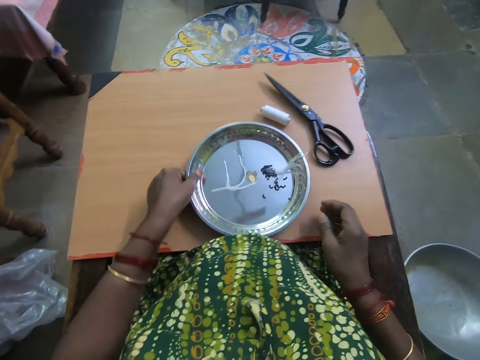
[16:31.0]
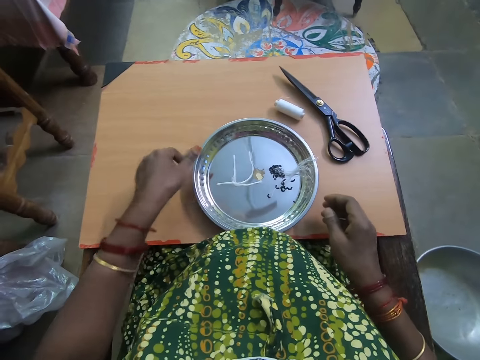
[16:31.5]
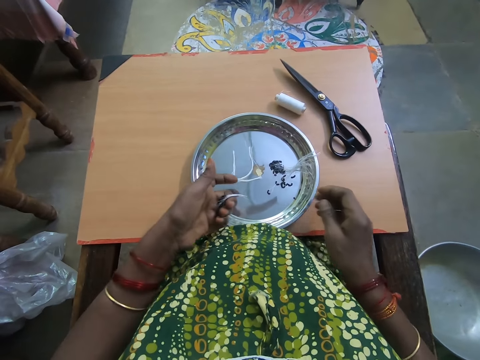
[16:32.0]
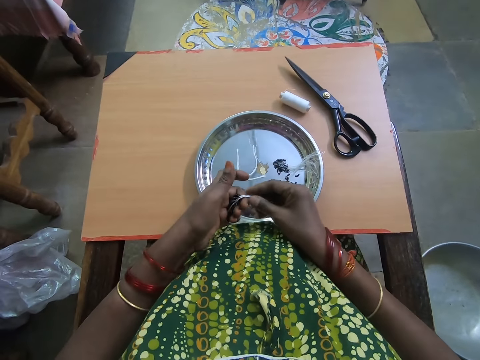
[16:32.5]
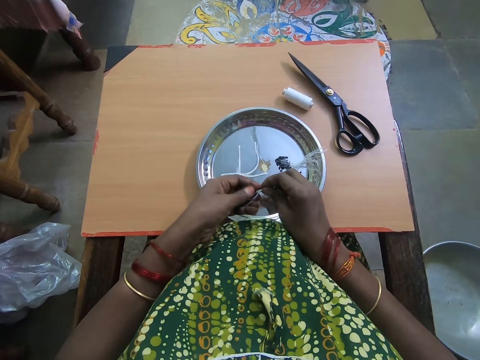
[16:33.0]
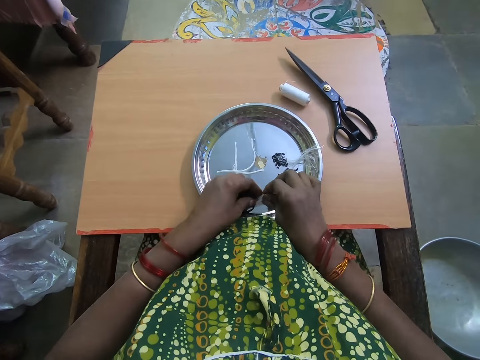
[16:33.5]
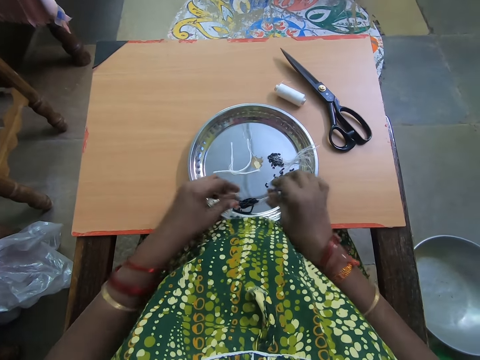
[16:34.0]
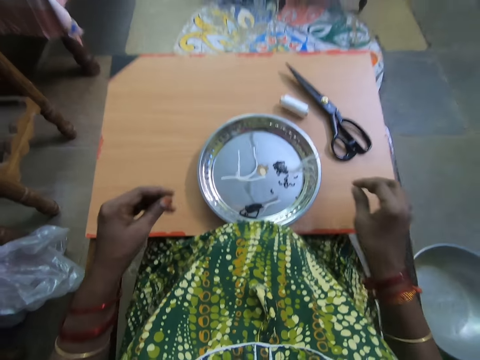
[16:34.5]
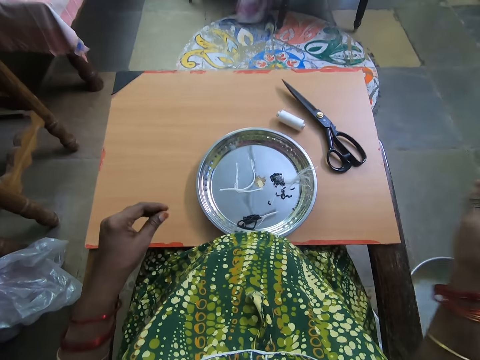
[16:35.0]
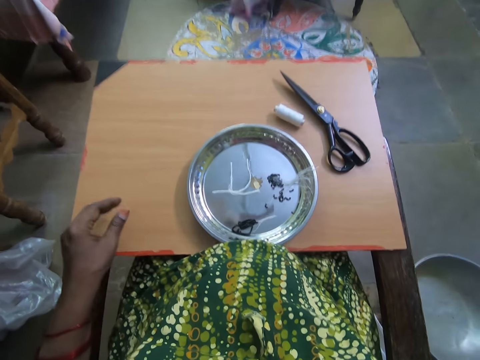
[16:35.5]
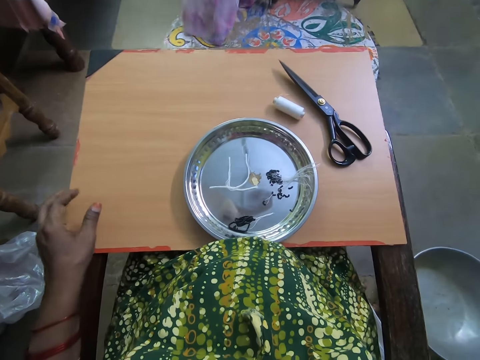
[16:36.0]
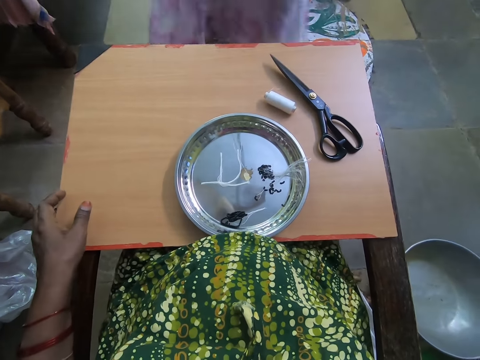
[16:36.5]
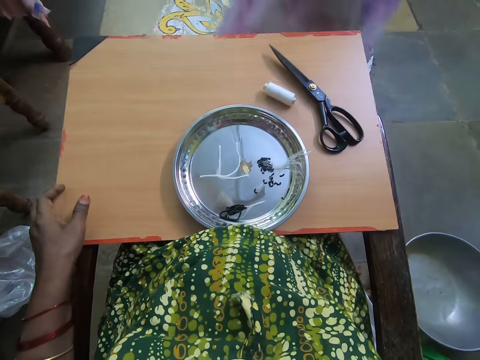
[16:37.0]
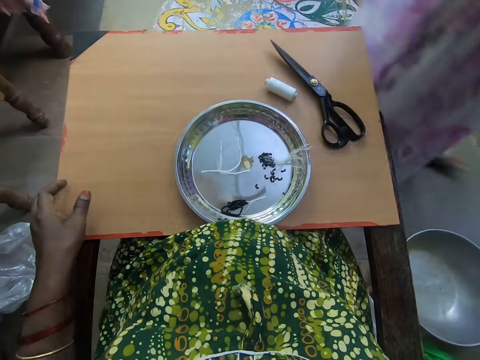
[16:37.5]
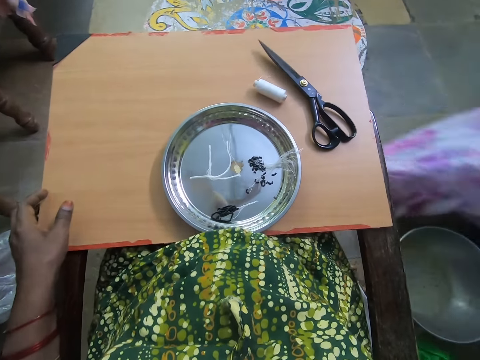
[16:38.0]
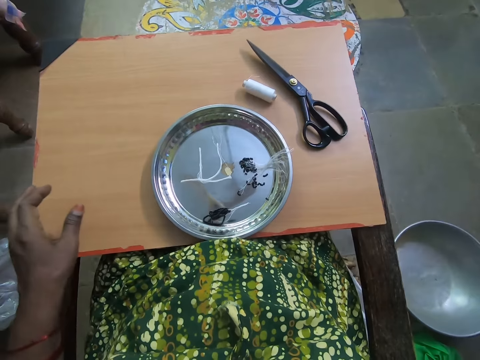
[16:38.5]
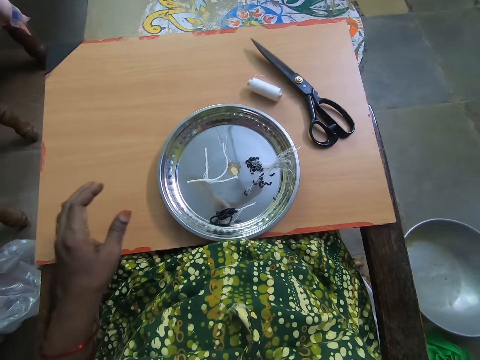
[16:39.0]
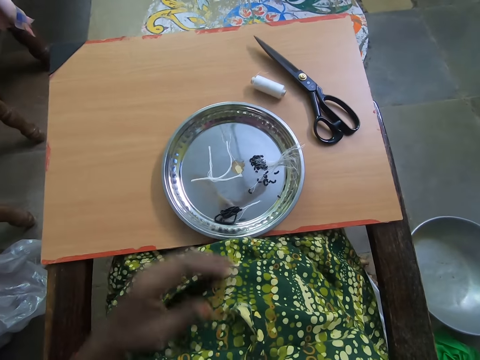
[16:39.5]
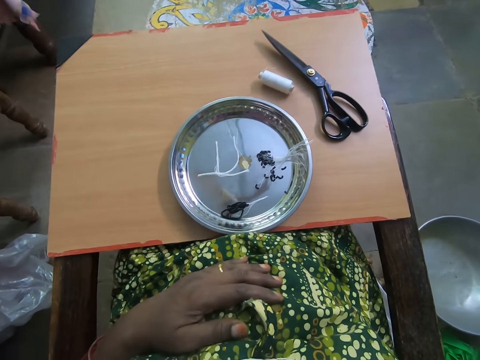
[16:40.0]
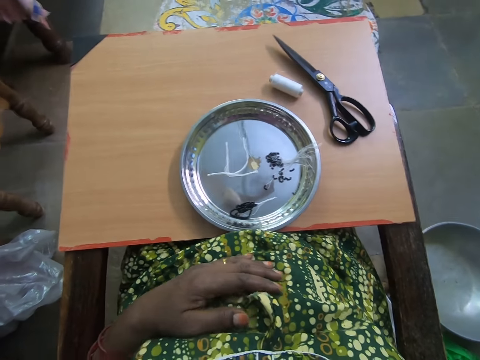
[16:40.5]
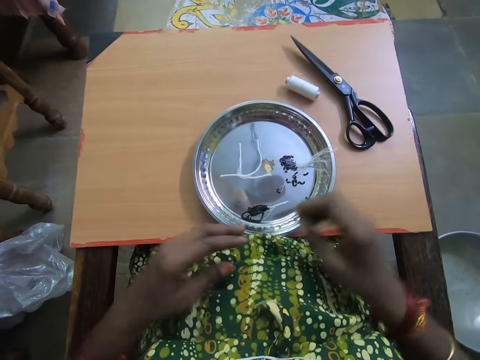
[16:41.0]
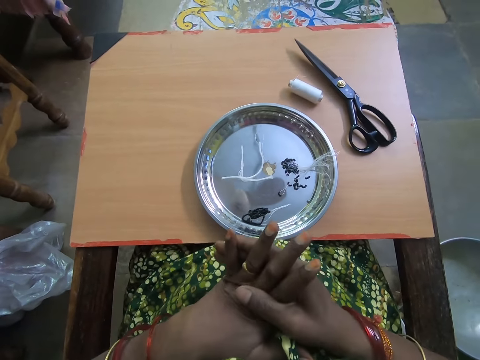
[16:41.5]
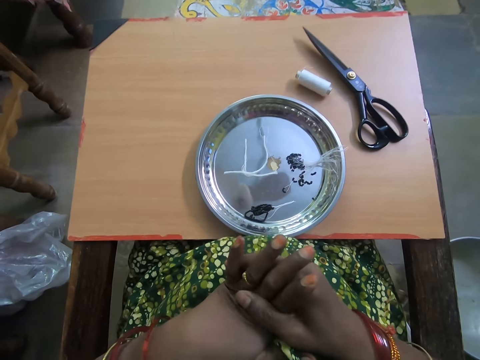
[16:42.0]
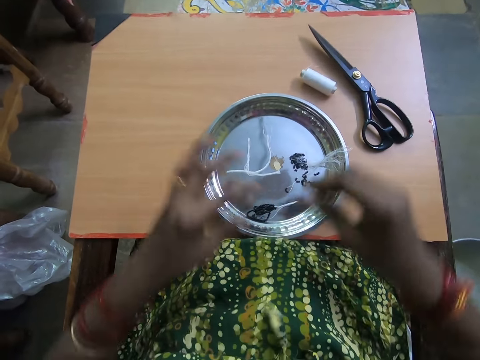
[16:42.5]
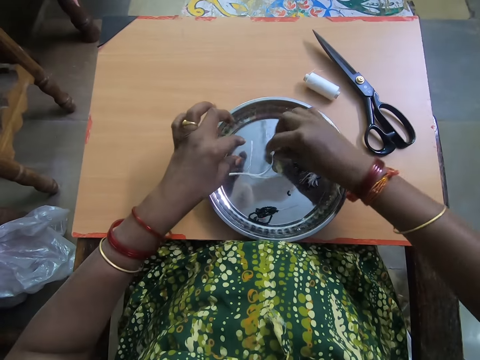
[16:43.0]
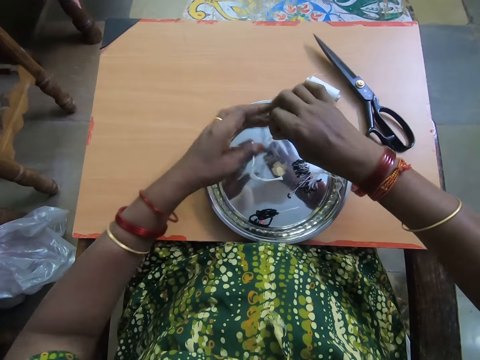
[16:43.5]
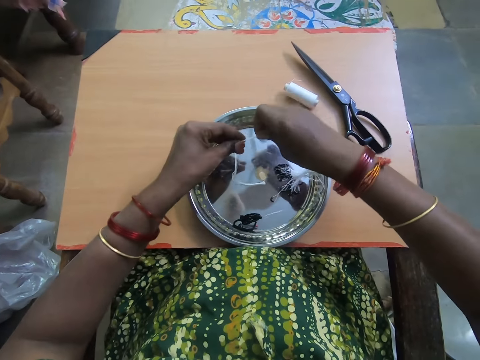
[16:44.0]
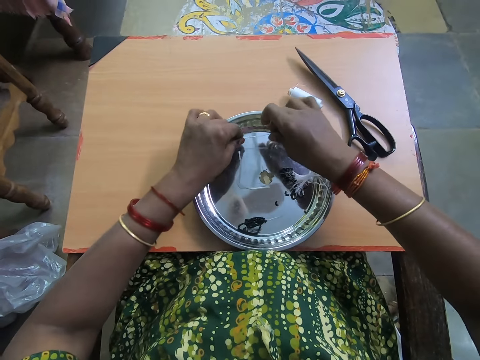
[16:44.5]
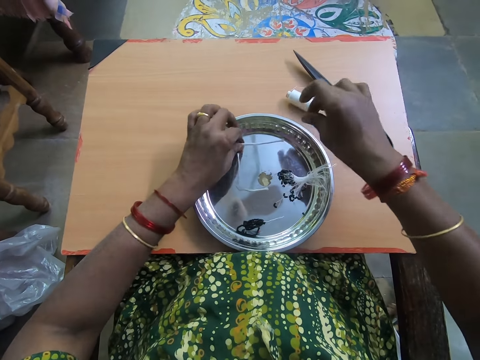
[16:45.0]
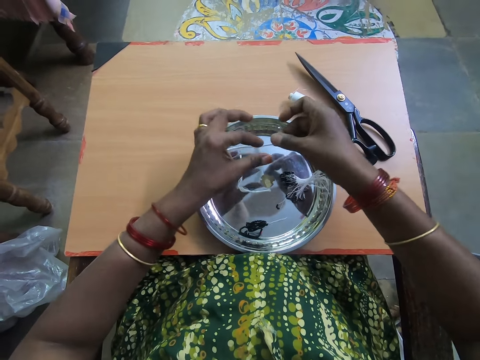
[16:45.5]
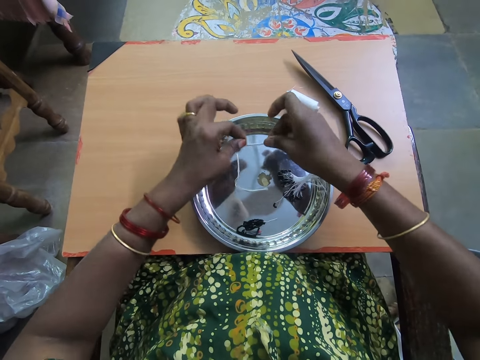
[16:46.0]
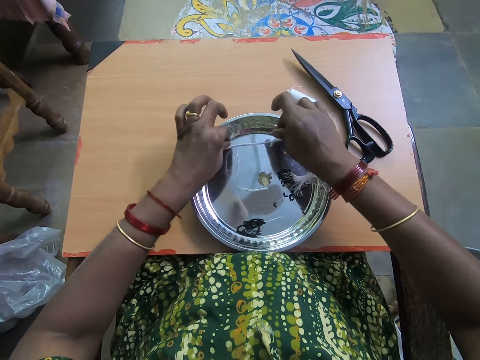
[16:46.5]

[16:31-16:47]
The camera wearer drops the beaded thread on the plate with both hands. She wipes her left hand fingers. A lady walks in the room. The camera wearer converses with the lady. The lady walks past the camera wearer. The camera wearer stretches her hand fingers. She holds her left hand with her right hand. She picks up the white thread from the plate with her right hand. She shifts the thread in the tray. She places the white thread on the plate with her right hand.

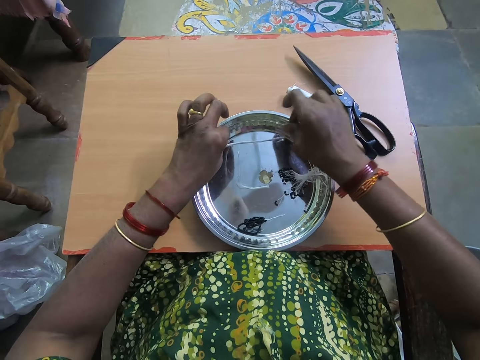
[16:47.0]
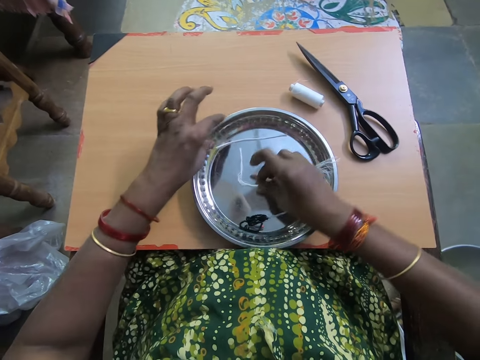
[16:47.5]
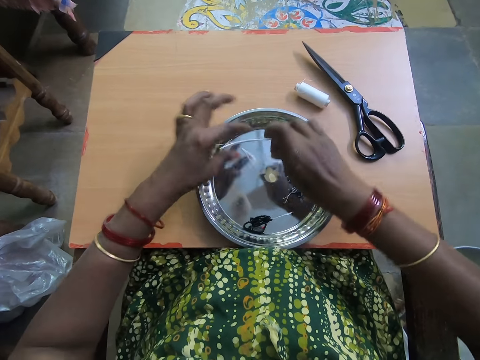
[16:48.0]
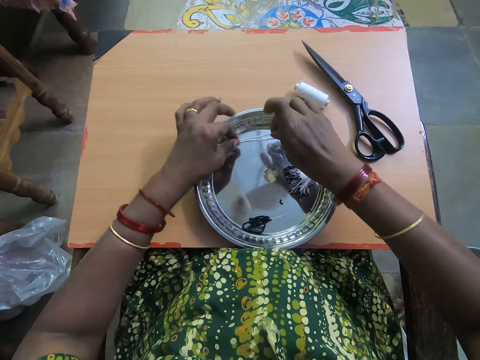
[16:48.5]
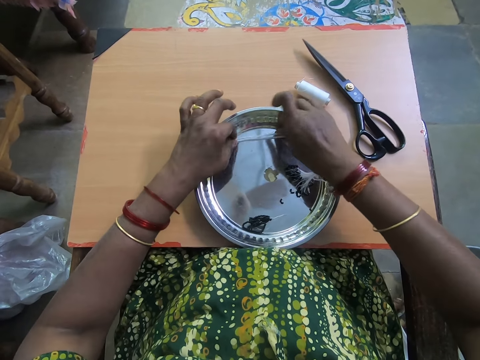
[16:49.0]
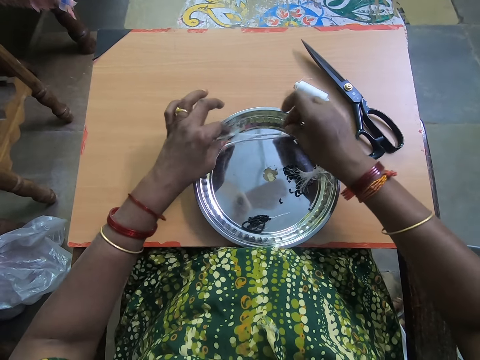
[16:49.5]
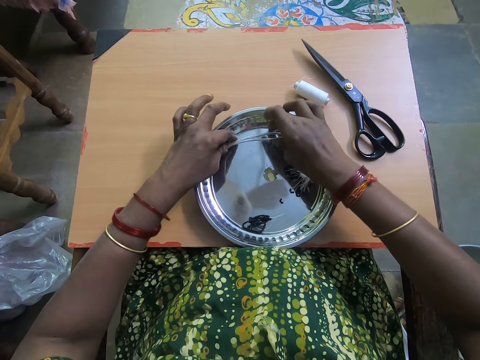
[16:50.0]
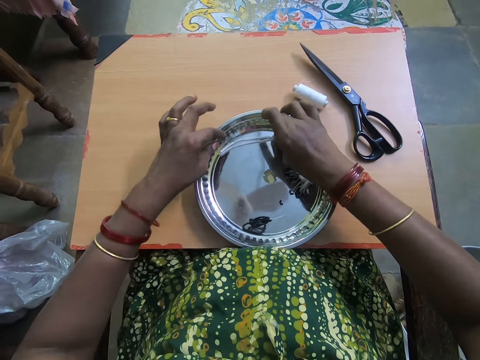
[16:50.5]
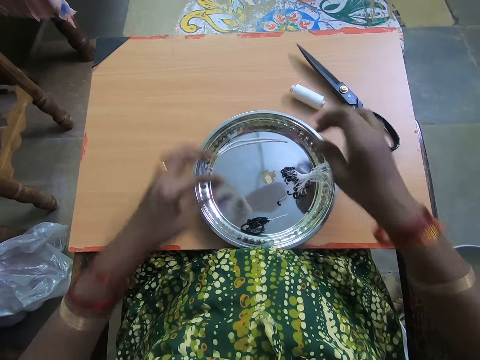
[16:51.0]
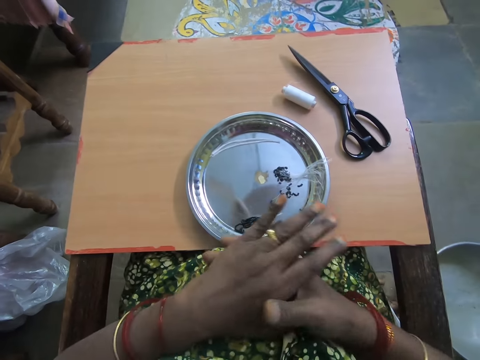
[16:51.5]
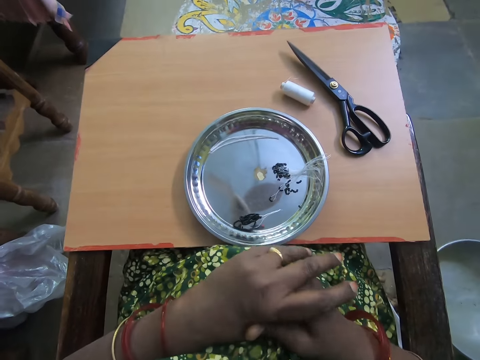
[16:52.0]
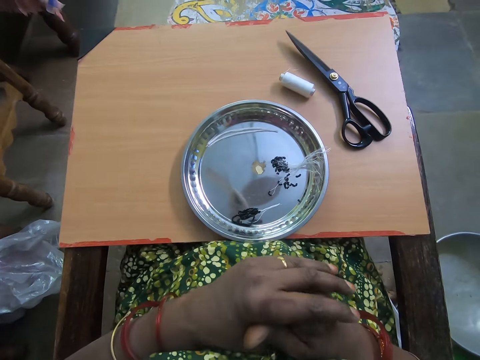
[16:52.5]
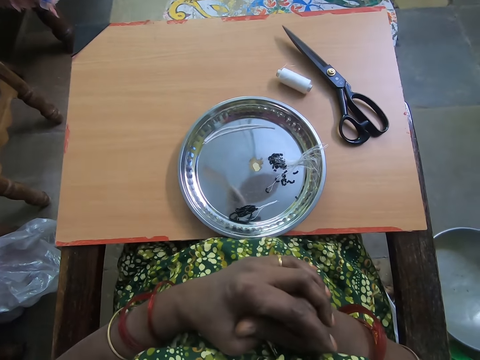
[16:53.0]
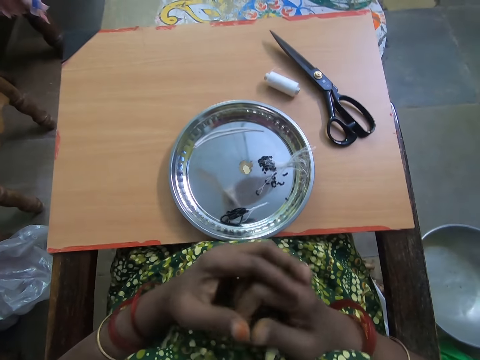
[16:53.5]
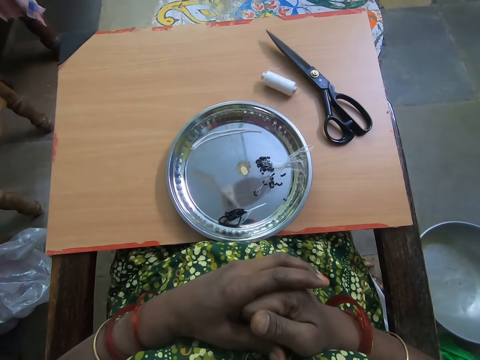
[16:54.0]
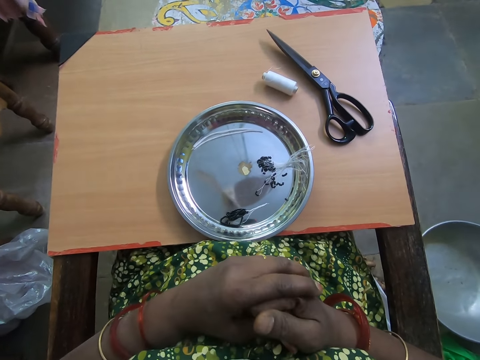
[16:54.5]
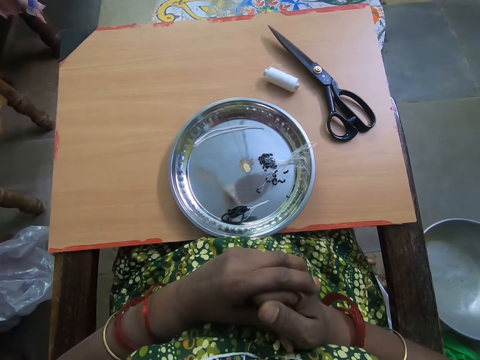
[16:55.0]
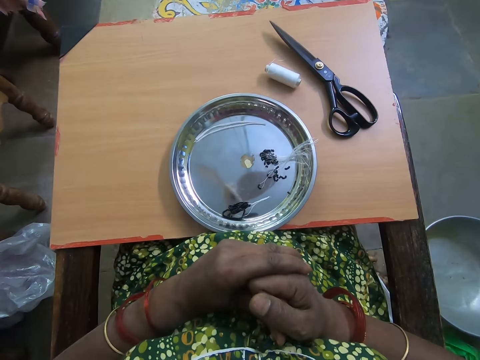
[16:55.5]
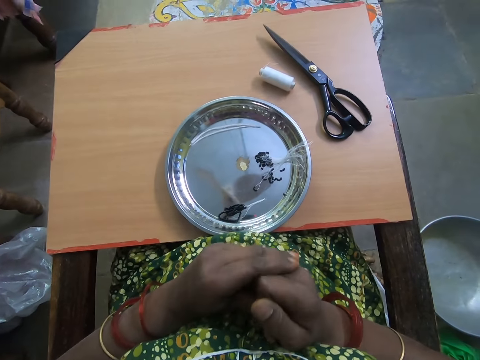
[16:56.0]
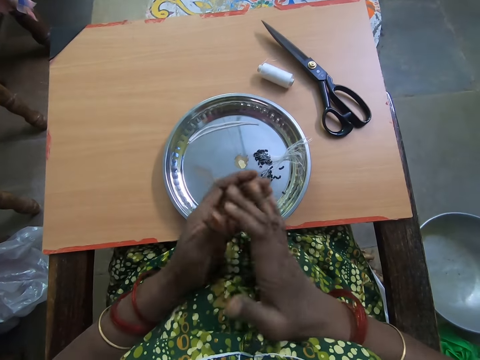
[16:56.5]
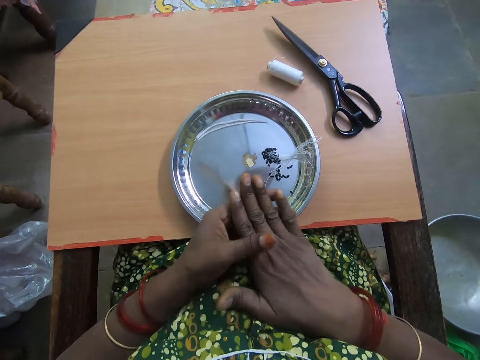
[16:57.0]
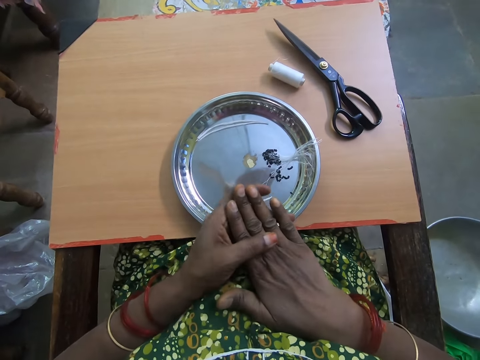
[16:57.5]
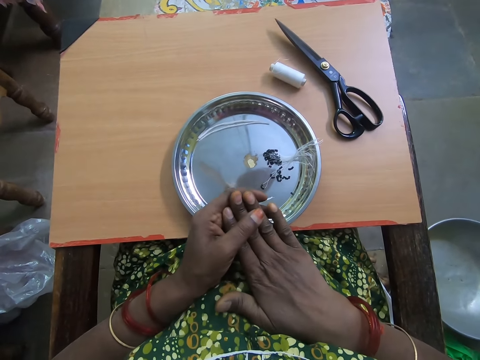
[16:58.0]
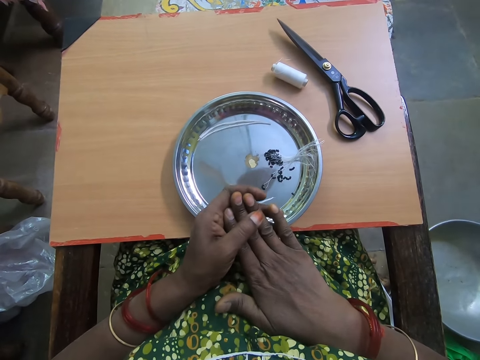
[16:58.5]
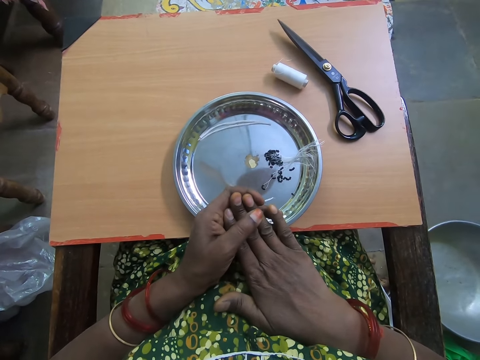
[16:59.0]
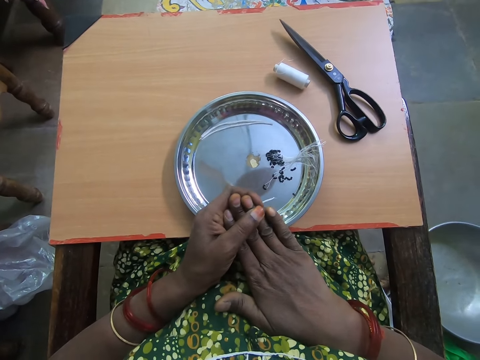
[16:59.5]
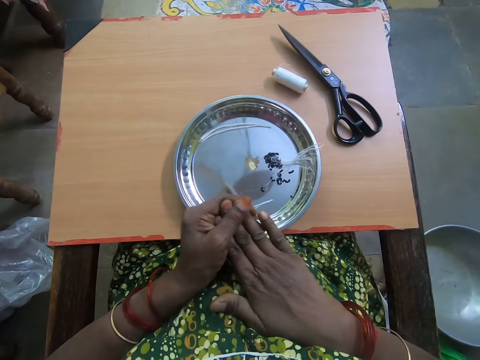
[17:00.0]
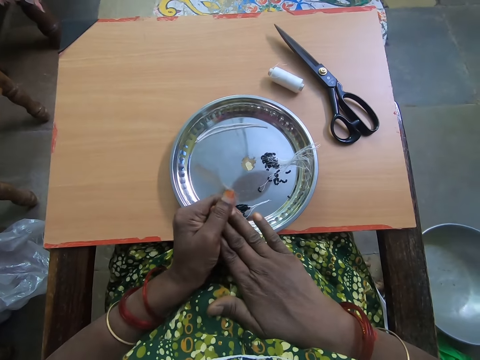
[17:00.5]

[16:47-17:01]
The camera wearer picks up the white thread from the plate with her right hand. She shifts another thread in the tray. She places the white thread on the plate with her right hand. She stretches her fingers. She converses with the lady. She folds her hands. She observes her right hand.
